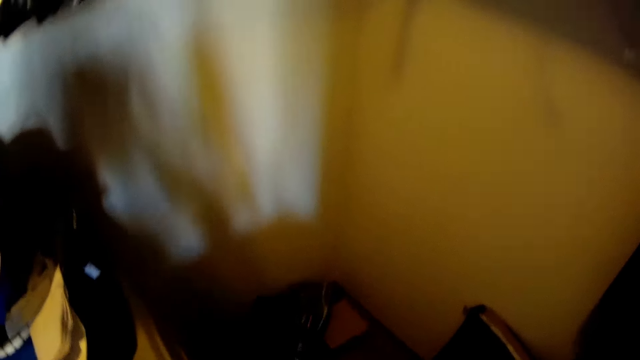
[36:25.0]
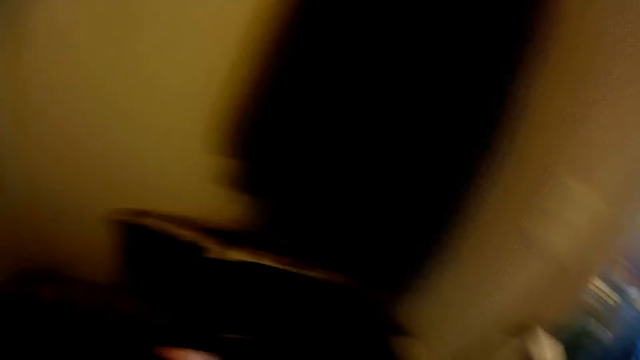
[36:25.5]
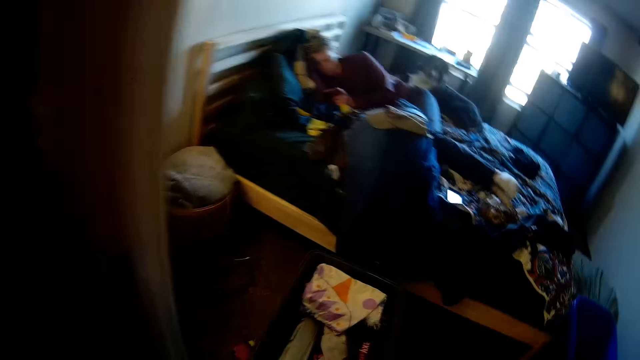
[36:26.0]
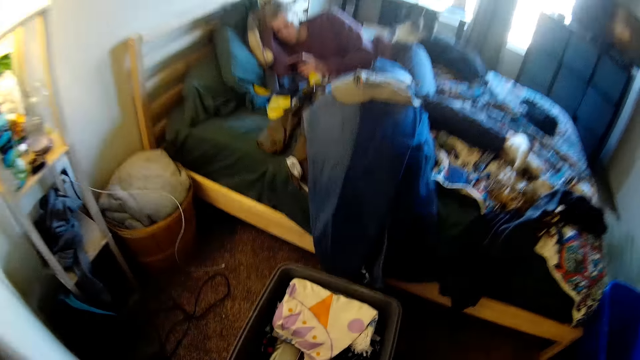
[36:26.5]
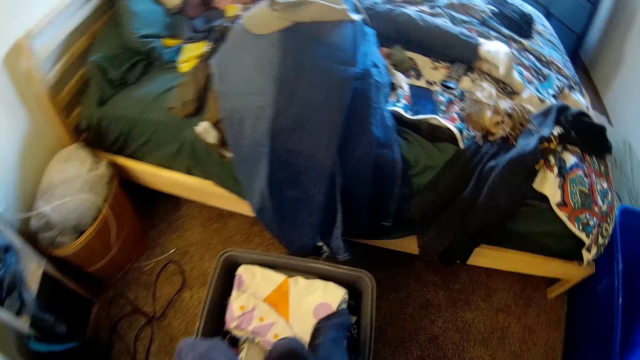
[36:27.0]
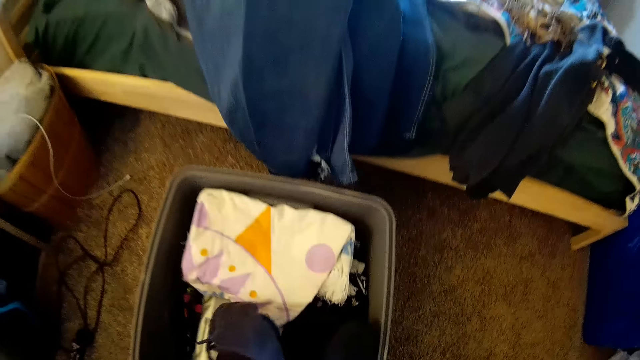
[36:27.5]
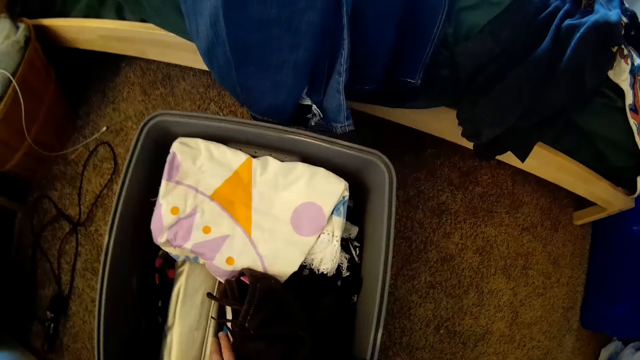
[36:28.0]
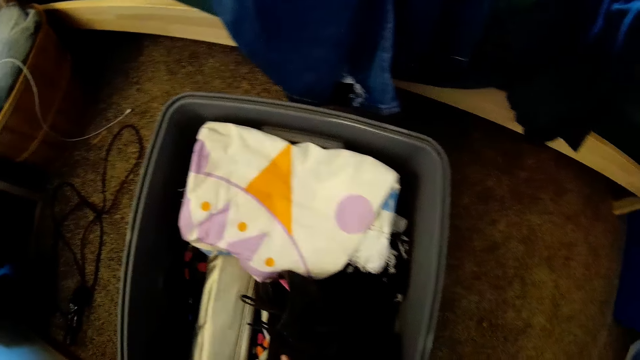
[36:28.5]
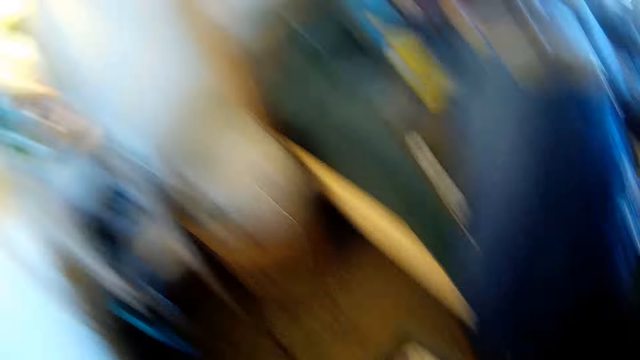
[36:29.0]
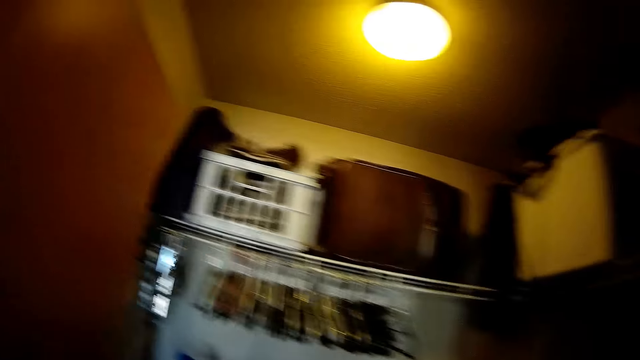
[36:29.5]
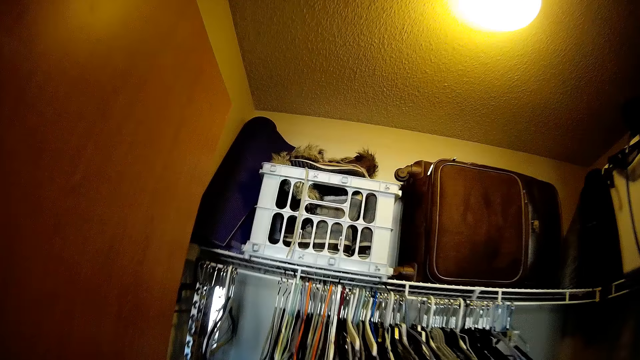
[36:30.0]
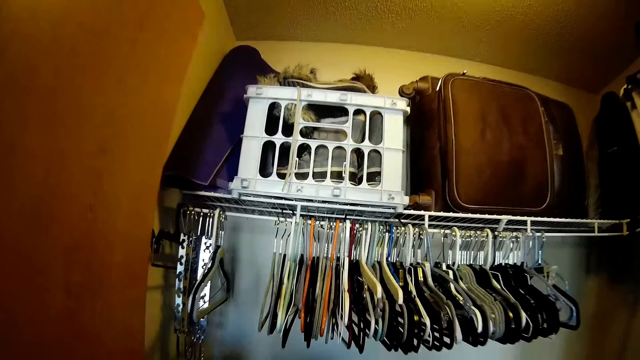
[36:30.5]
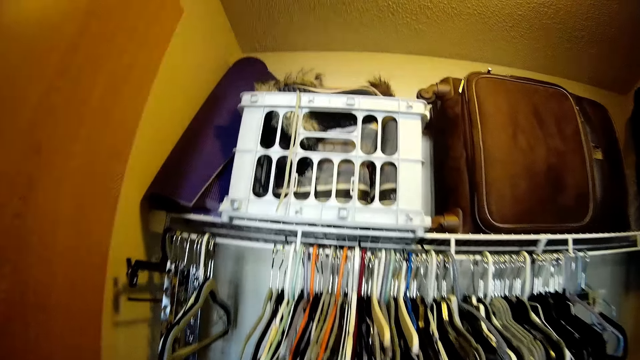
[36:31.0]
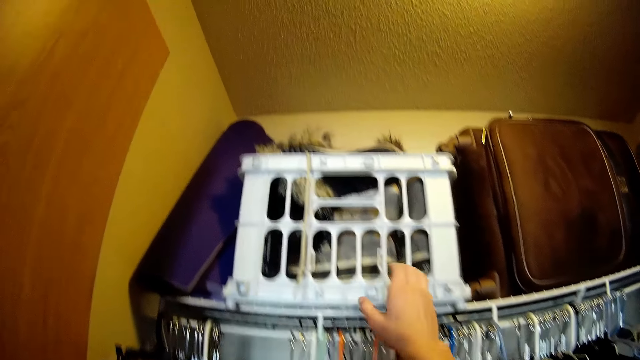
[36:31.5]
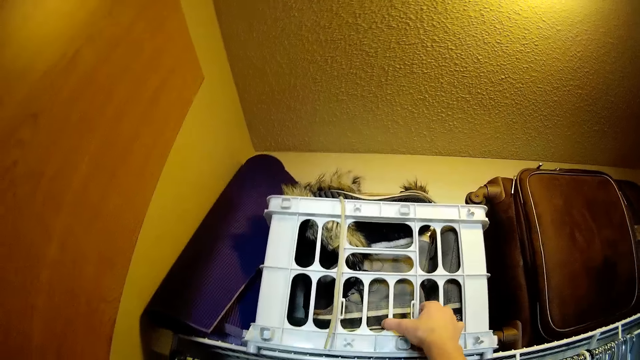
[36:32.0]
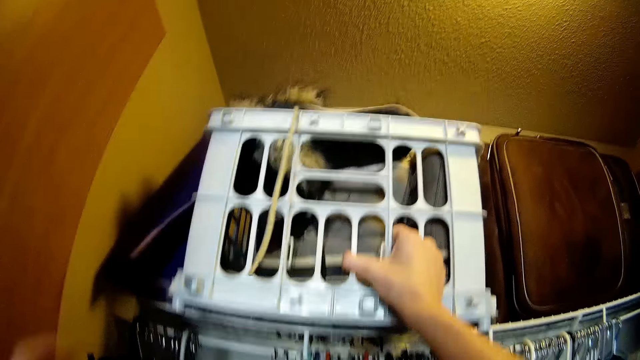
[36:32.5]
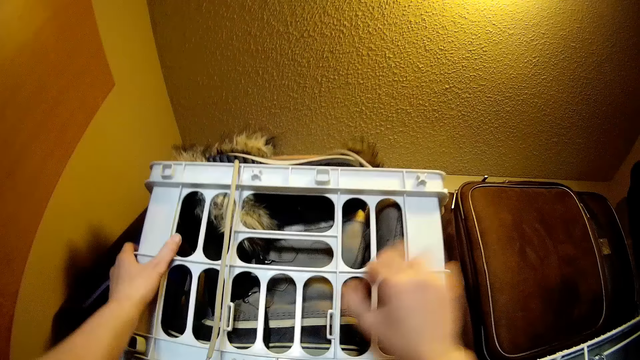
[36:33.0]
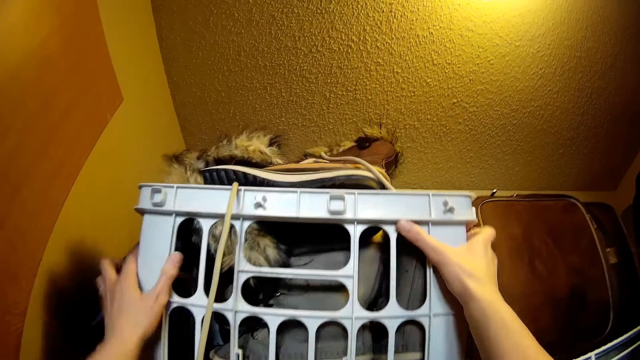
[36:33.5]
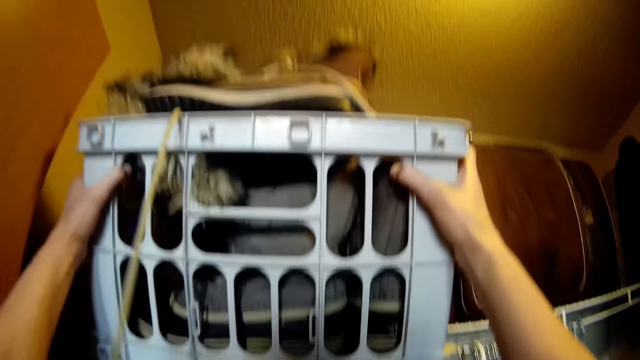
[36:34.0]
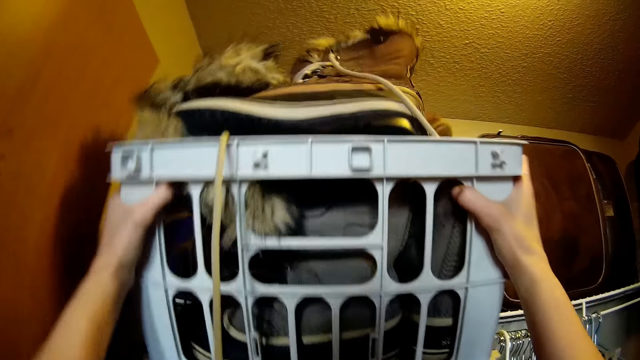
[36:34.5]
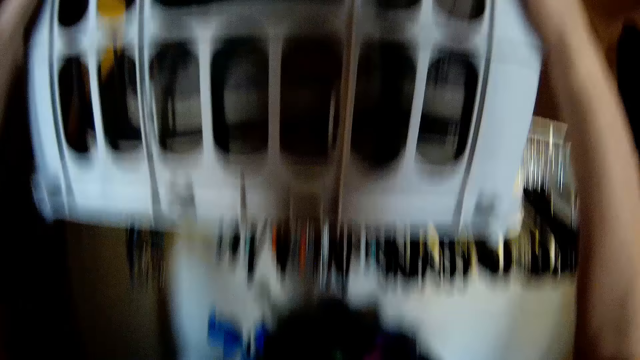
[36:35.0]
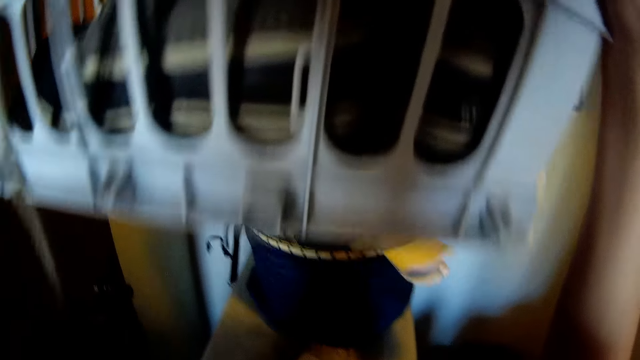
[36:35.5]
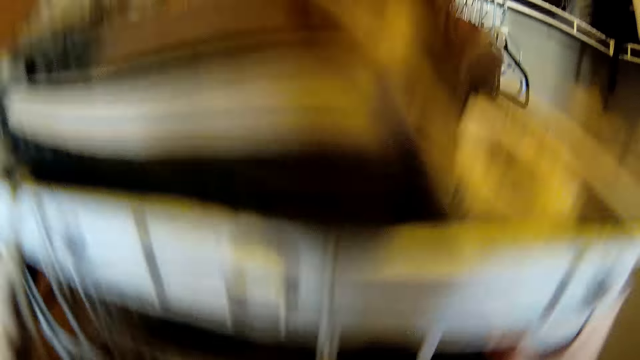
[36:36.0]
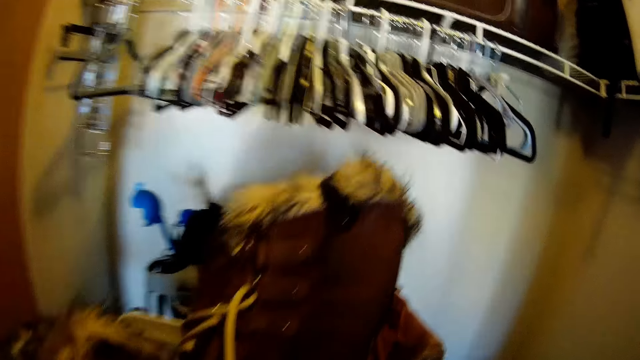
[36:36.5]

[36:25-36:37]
The camera wearer walks in the bedroom. They place clothes in a basket. They grab a crate with clothes from the top shelf.

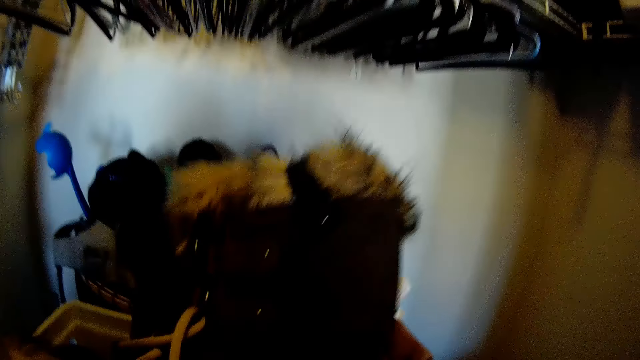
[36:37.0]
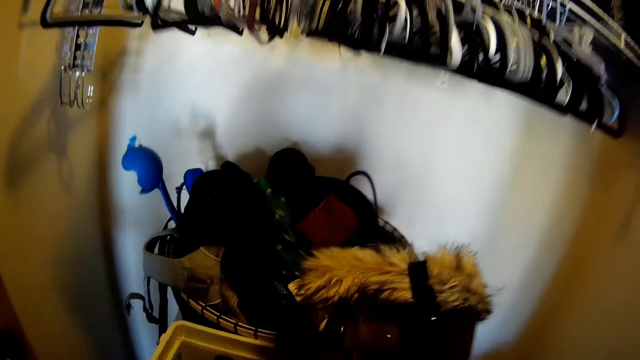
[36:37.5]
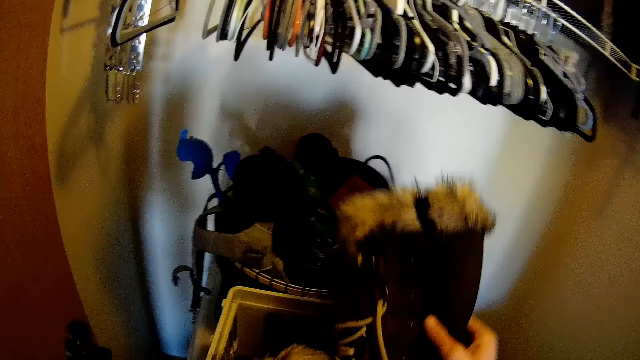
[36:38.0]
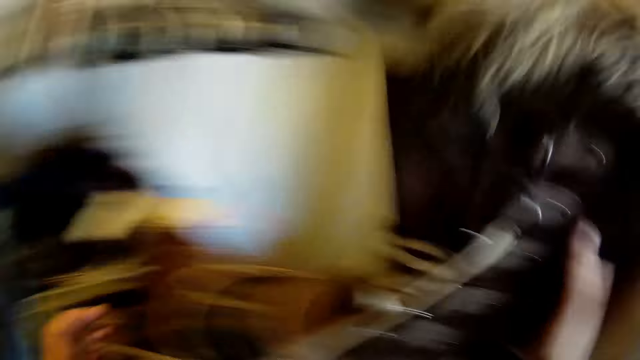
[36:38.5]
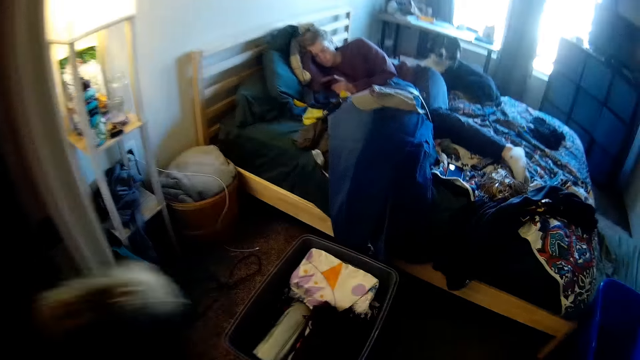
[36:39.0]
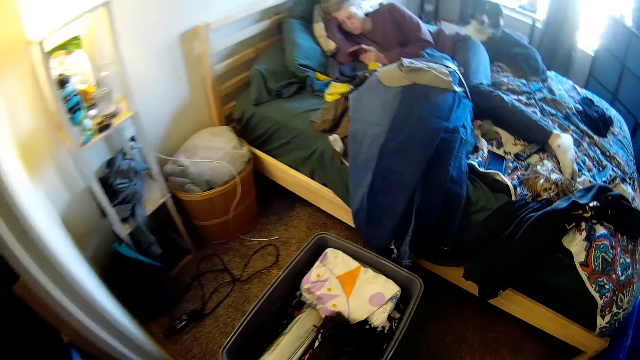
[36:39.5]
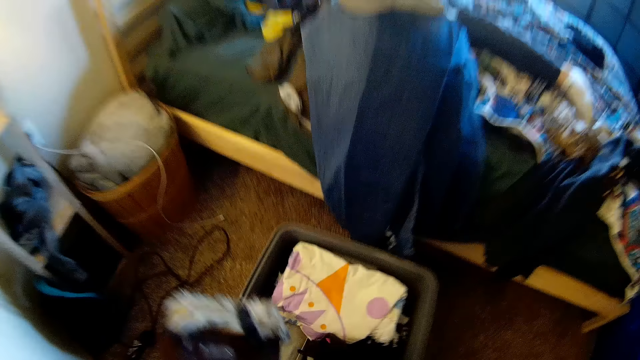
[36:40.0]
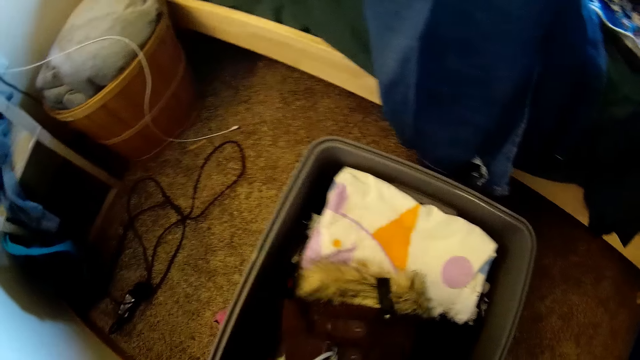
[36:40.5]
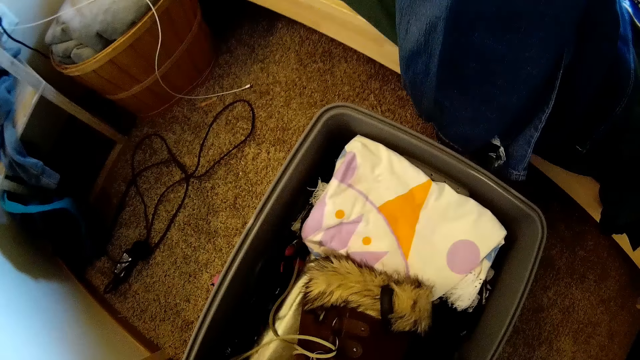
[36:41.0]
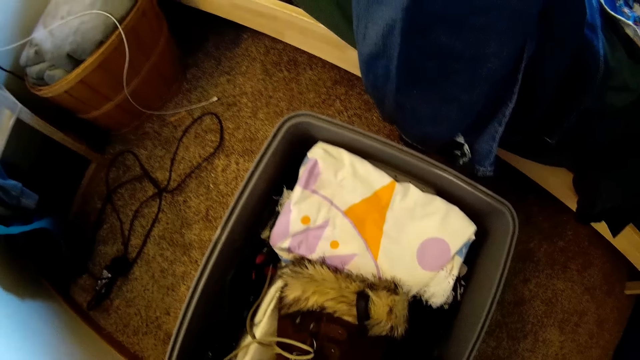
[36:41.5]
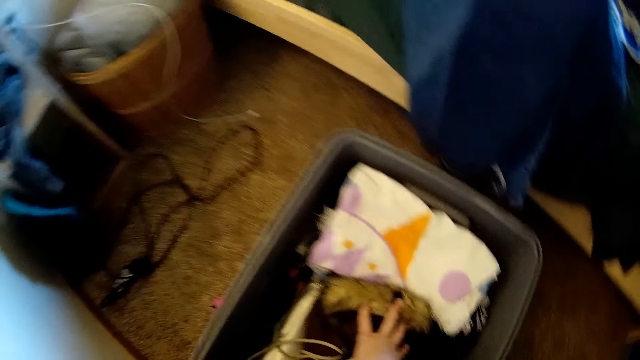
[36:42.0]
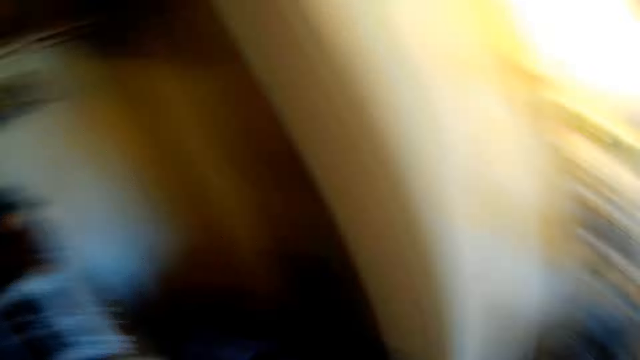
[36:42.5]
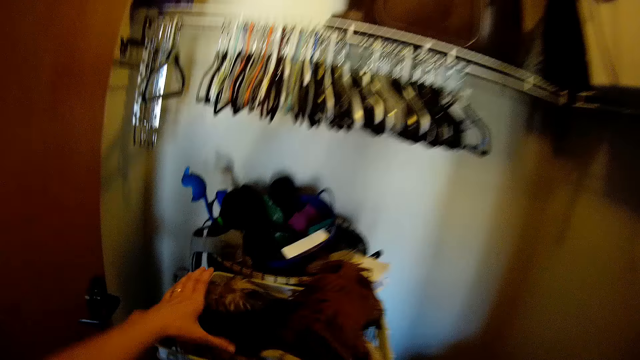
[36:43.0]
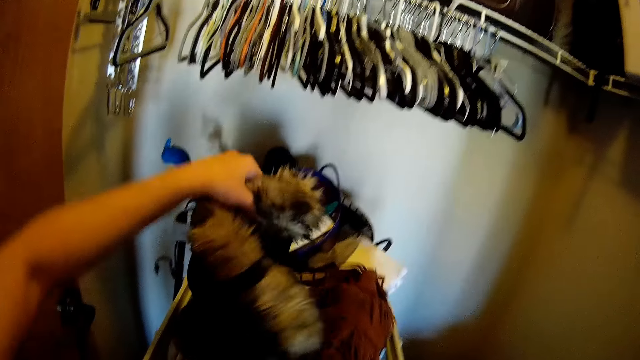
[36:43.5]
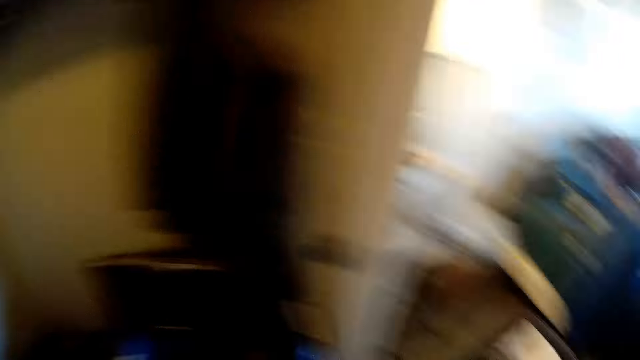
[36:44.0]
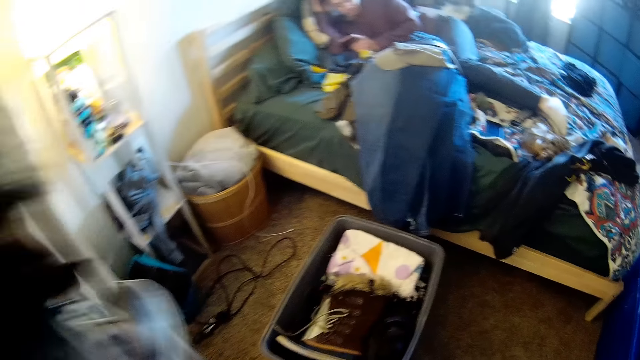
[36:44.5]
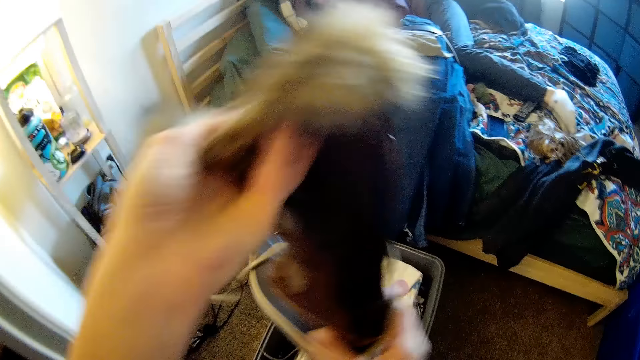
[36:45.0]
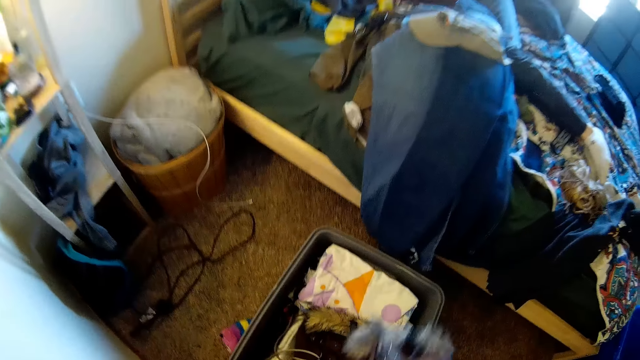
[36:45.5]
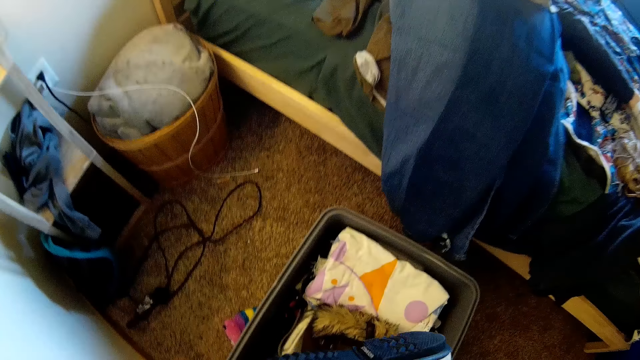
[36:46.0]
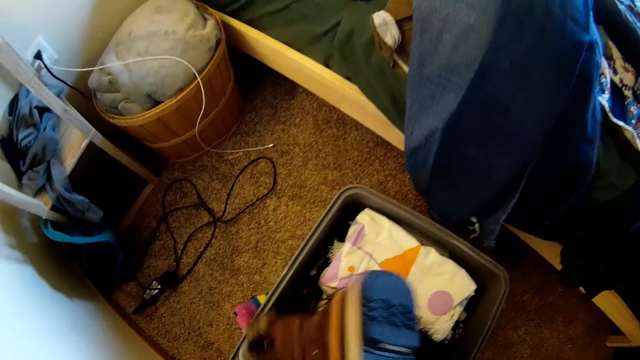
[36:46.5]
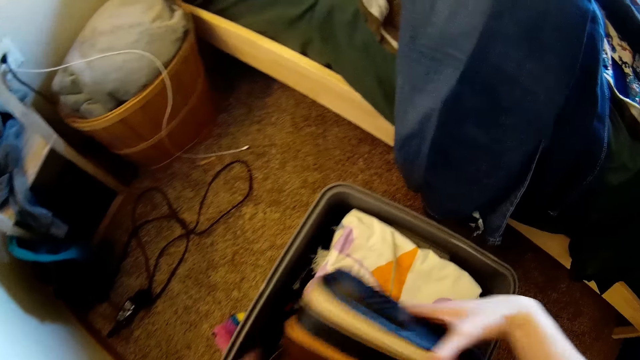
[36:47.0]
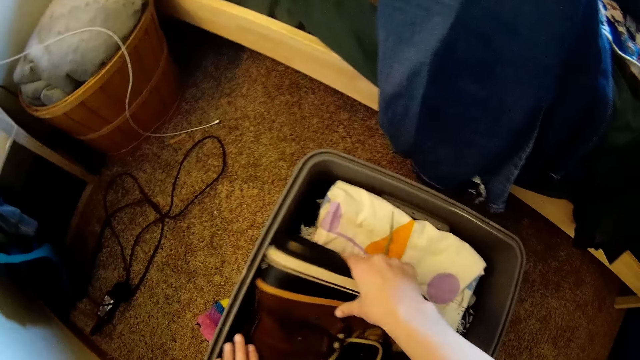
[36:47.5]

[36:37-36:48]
The camera wearer takes a boot from the crate. They place the boot in the basket in the bedroom. They take a boot from the crate. They place the boot in the basket.
